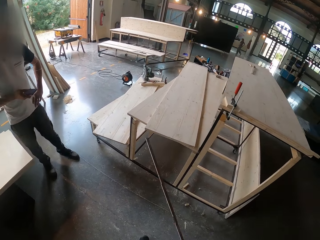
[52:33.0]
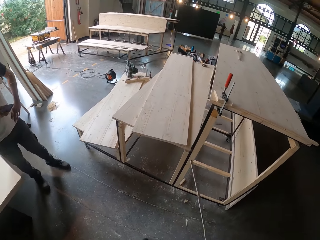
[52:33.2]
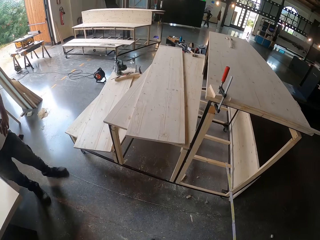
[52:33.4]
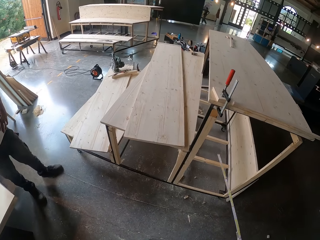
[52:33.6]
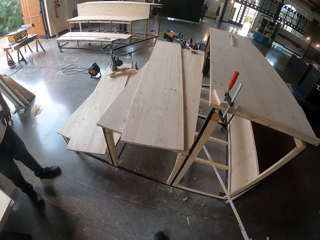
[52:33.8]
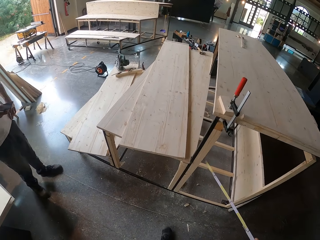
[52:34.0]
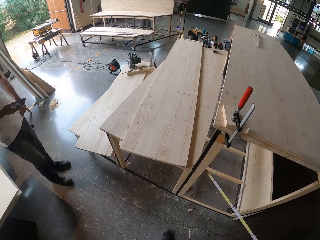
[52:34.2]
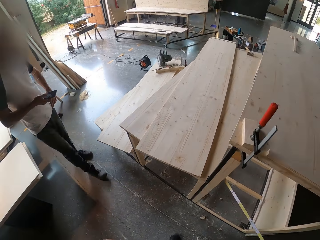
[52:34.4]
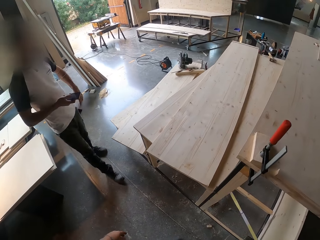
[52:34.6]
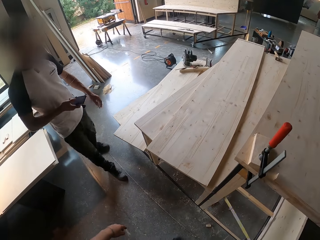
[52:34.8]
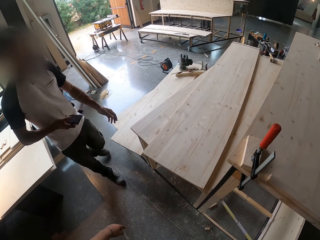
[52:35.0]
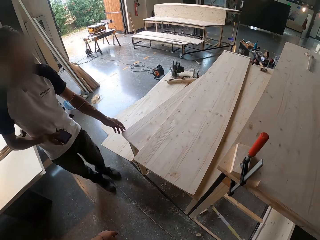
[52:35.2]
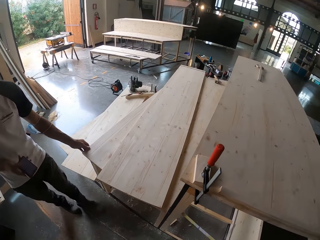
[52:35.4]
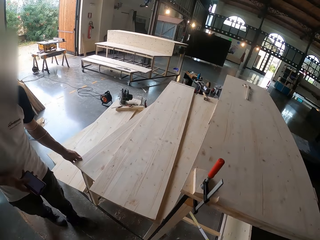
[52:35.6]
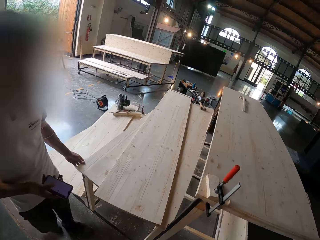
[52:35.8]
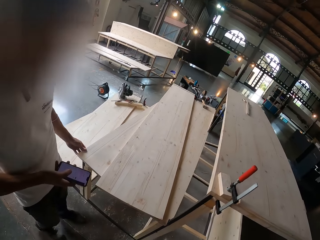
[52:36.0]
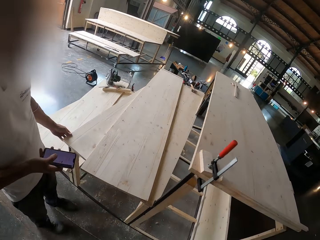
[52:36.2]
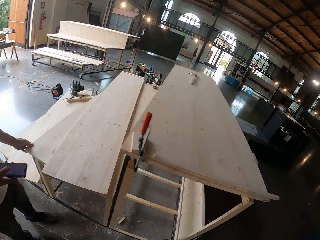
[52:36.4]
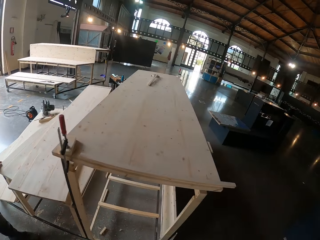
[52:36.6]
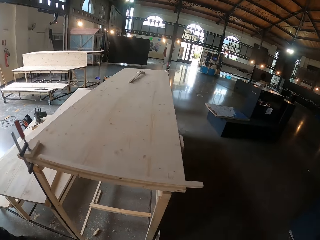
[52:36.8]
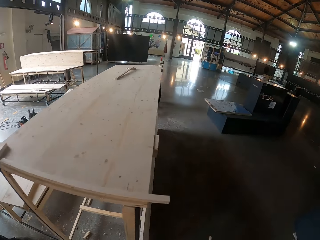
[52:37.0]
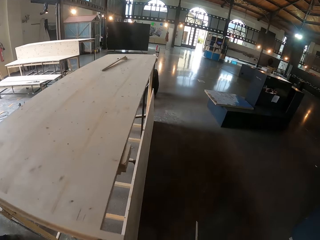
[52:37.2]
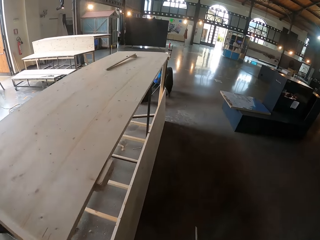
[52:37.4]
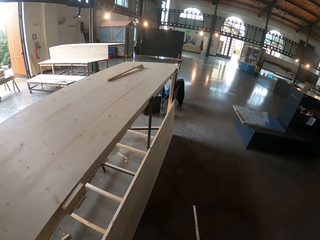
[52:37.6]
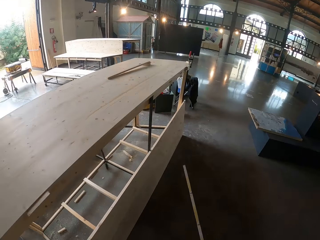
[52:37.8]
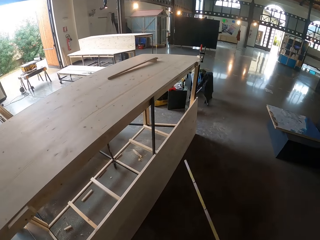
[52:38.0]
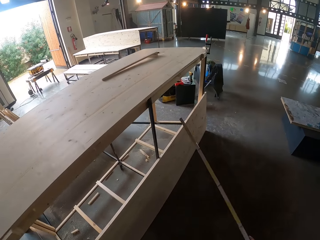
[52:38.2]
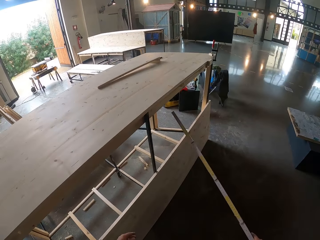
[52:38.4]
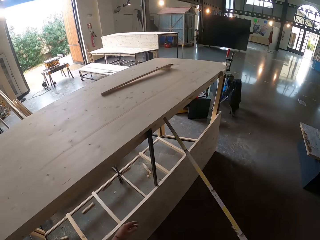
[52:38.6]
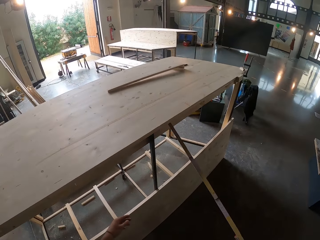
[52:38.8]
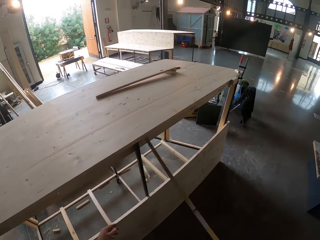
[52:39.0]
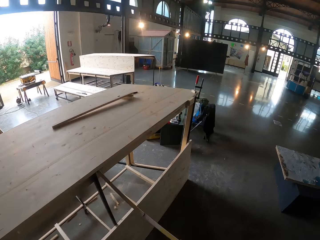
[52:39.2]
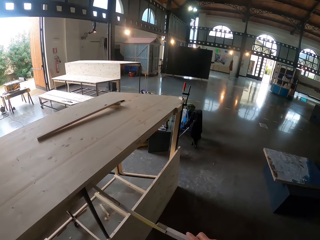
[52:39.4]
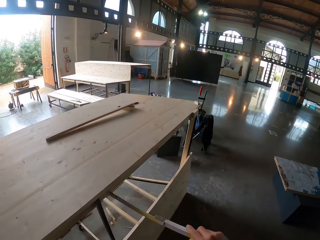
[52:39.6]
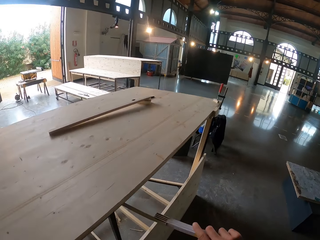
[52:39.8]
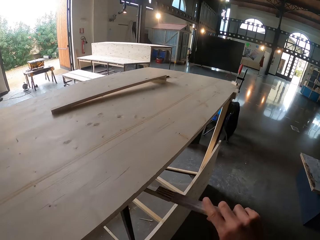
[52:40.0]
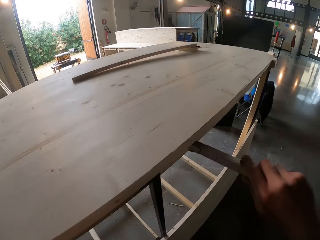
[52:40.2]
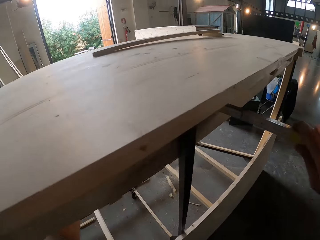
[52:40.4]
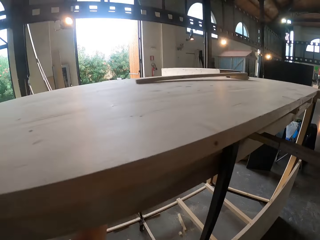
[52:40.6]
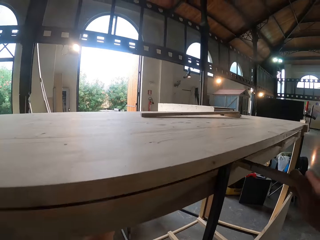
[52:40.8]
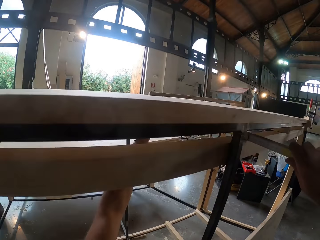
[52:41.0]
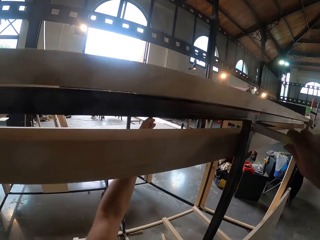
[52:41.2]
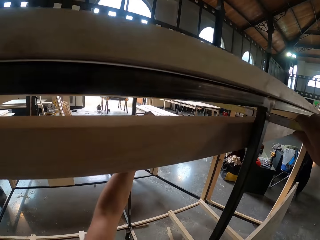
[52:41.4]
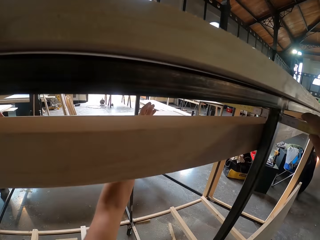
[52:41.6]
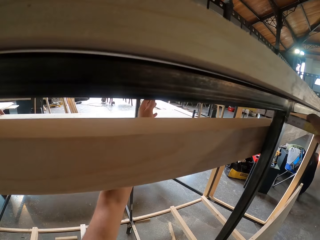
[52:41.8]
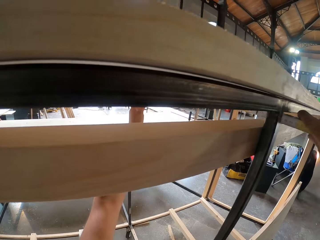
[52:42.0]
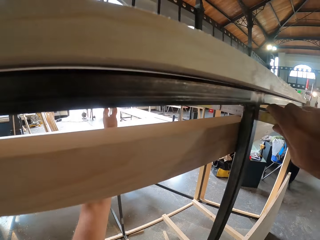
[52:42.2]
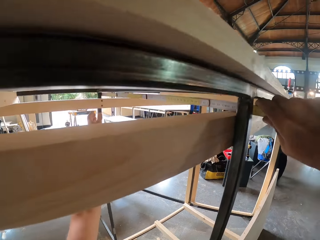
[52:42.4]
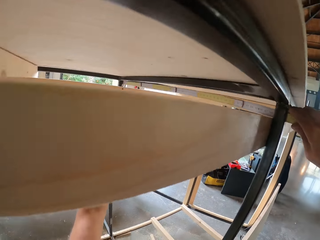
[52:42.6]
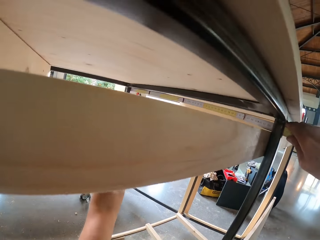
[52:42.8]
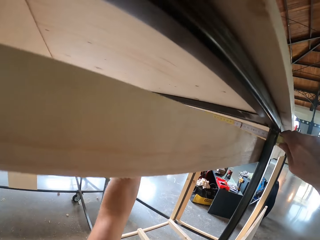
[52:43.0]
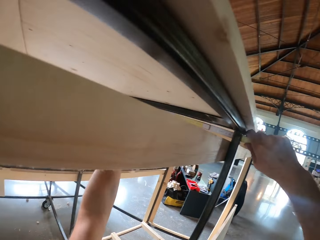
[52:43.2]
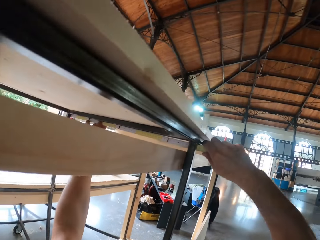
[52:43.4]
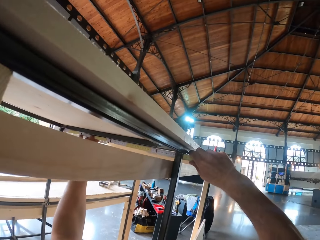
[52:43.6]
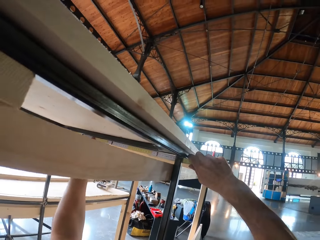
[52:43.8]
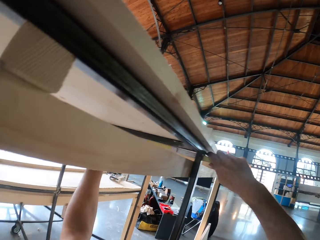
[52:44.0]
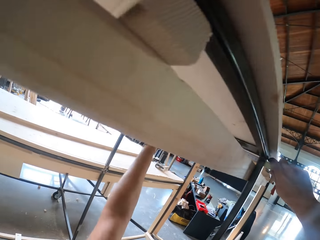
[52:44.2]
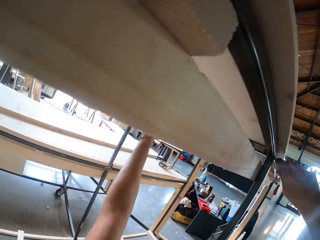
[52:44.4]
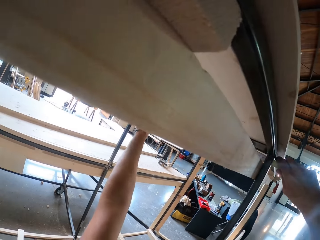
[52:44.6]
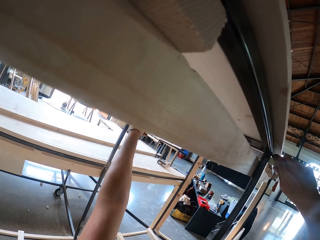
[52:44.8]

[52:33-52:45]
The man places his left hand on the table and holds the table. The camera wearer walks in the room. He measures the table with the measuring ruler with both his hands.

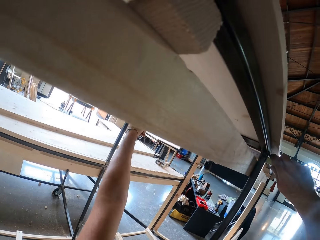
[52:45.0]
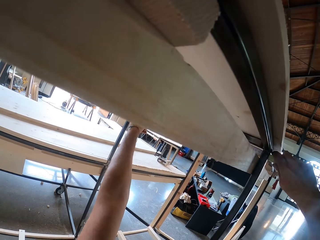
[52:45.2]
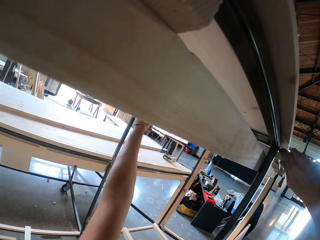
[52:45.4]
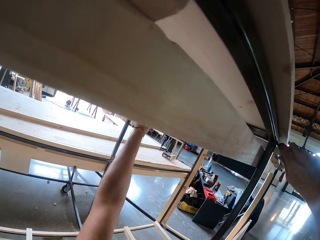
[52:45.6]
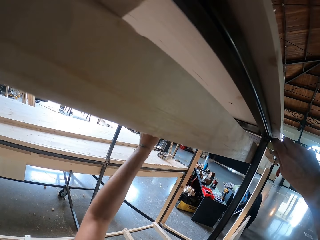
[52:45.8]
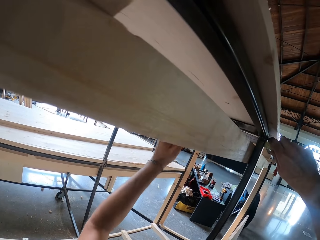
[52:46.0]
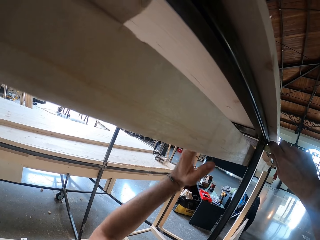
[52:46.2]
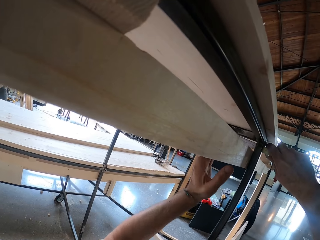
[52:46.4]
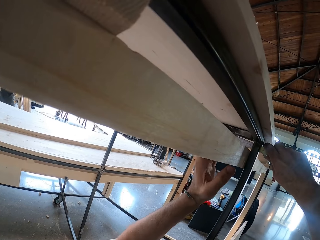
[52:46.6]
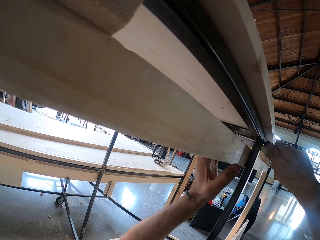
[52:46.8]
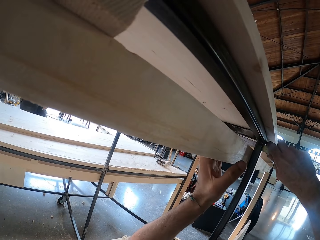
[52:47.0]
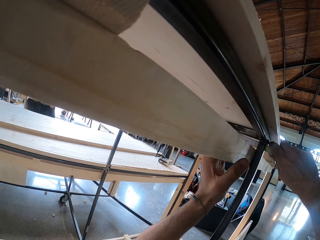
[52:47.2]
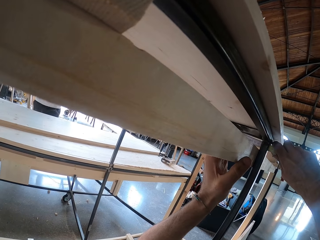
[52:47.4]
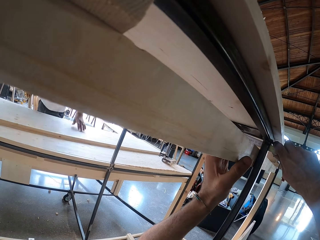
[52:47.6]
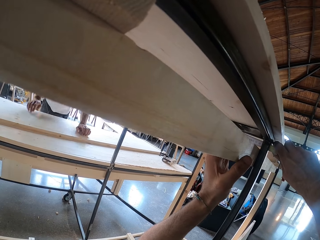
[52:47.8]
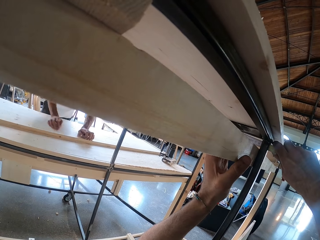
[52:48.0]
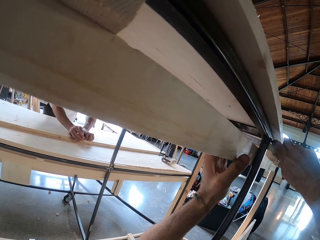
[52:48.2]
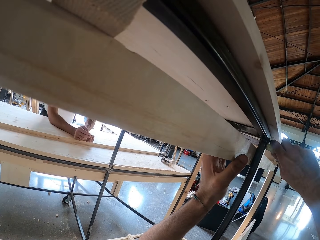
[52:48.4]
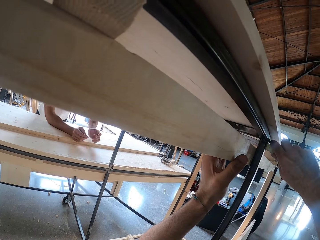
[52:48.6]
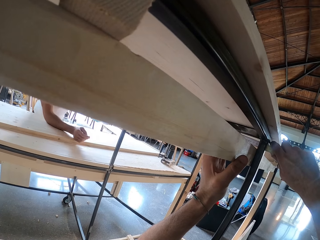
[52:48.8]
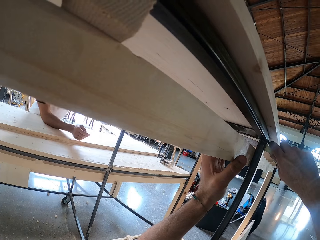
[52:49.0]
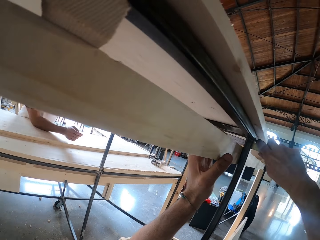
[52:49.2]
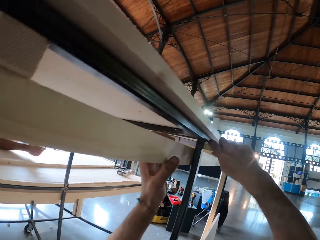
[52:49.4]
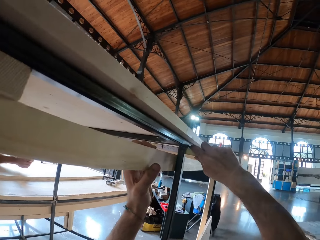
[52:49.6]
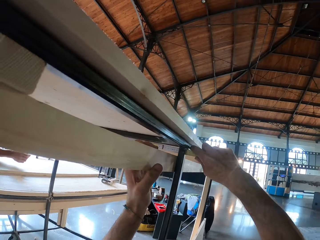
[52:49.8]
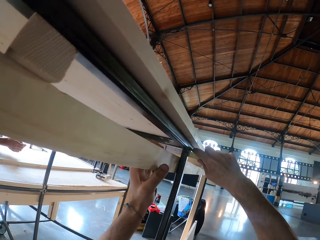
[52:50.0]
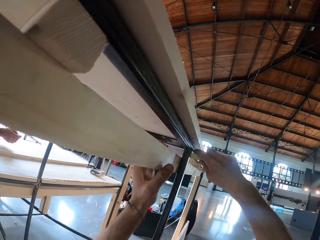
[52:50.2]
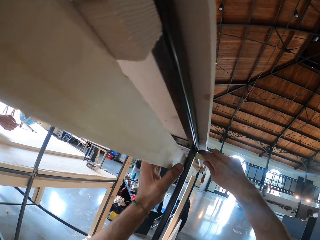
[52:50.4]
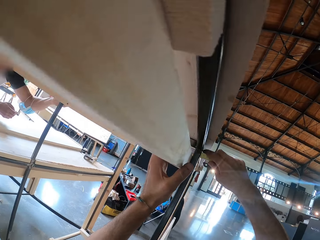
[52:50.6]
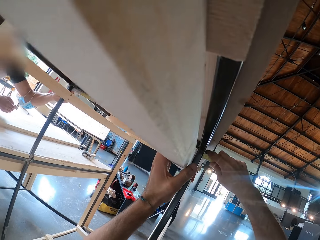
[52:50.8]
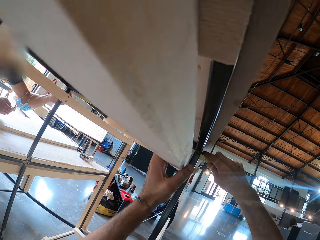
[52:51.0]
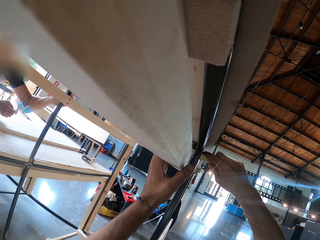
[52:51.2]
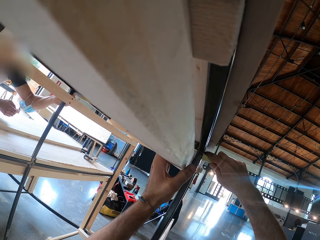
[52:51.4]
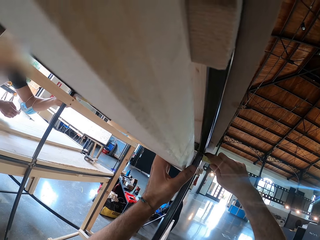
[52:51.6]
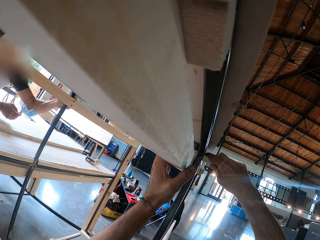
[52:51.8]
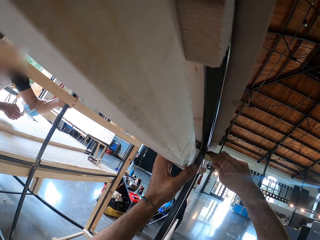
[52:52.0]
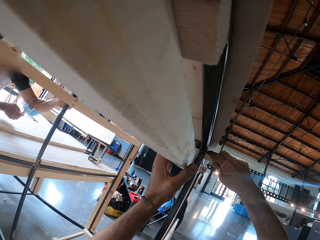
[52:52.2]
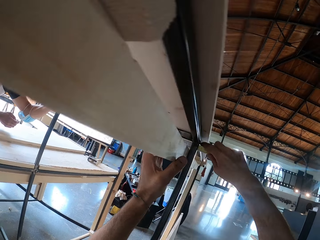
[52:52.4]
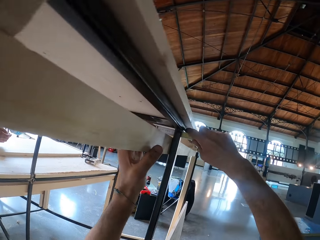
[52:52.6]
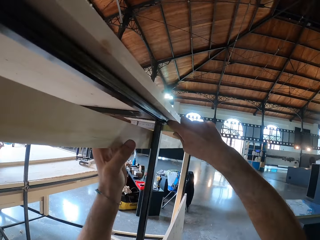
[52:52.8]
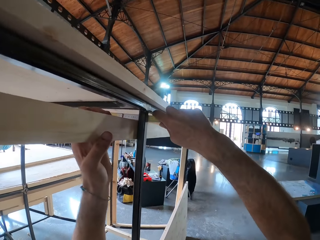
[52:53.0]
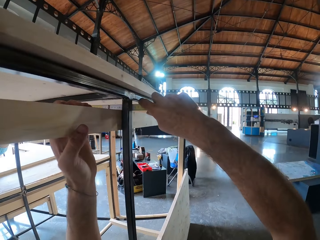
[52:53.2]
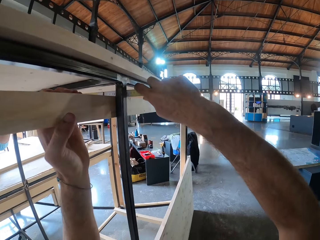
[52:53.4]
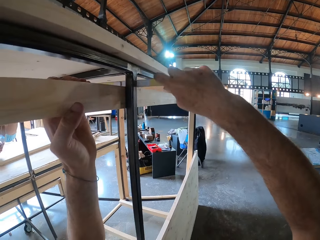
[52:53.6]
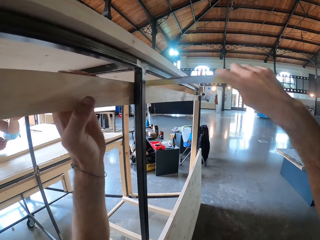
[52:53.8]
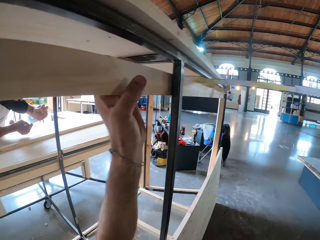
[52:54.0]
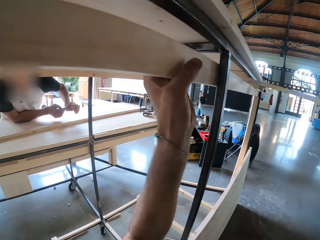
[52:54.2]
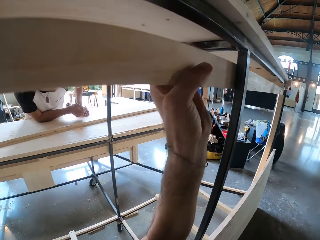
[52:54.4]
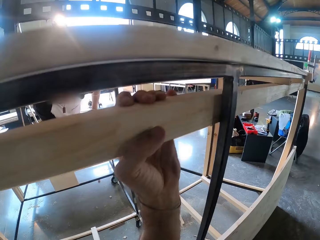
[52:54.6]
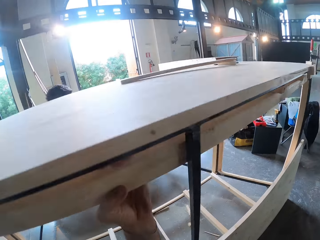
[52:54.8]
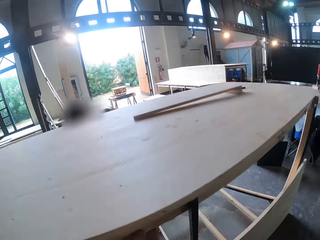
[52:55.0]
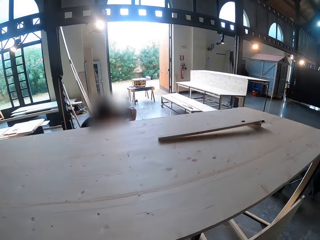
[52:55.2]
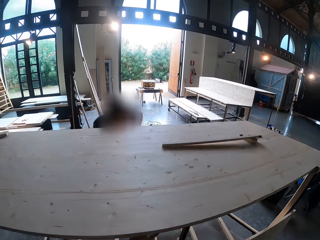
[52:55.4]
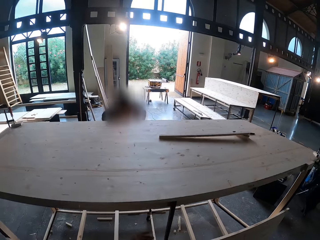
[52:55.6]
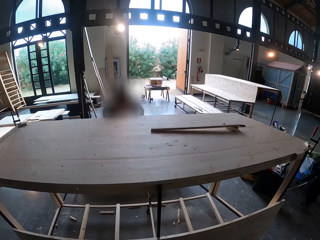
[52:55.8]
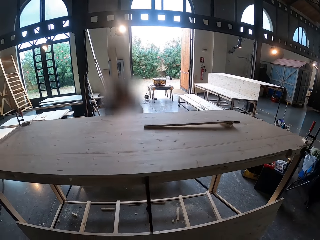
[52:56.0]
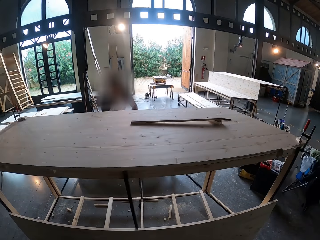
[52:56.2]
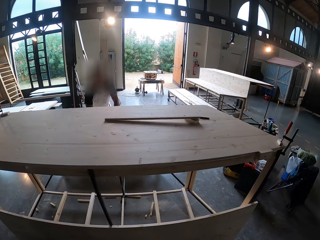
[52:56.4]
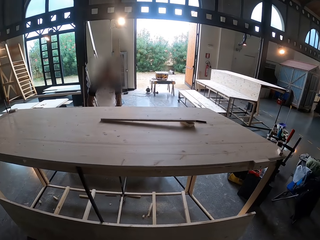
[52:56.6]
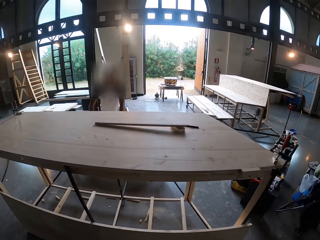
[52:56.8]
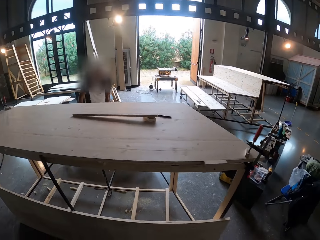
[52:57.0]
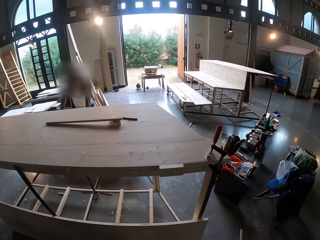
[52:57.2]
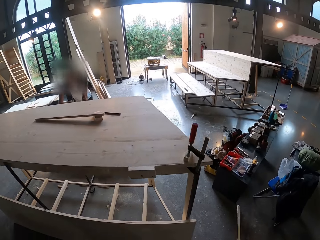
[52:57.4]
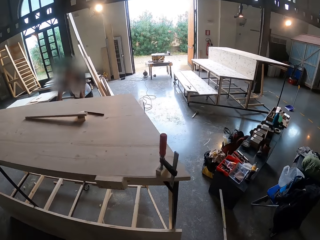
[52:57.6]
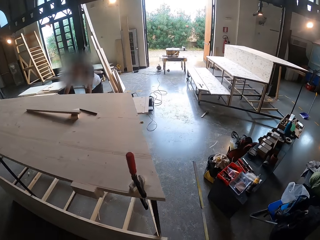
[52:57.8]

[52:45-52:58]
A man leans on the table. The camera wearer holds the measuring ruler with his right hand. He measures the table. The man holds the measuring ruler with his left hand. The camera wearer removes the measuring ruler from the table with his right hand. He looks around the table.
